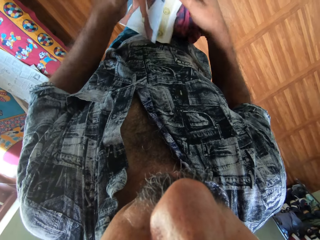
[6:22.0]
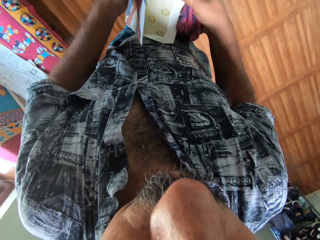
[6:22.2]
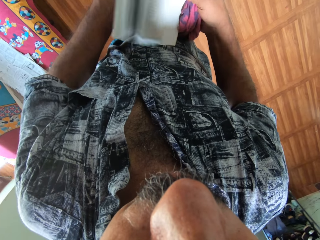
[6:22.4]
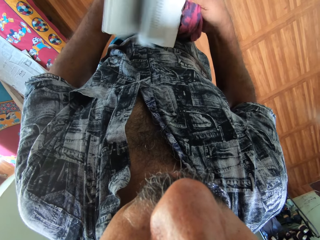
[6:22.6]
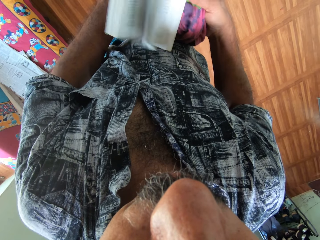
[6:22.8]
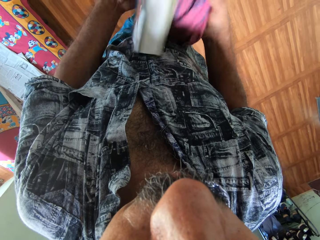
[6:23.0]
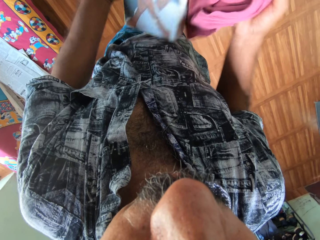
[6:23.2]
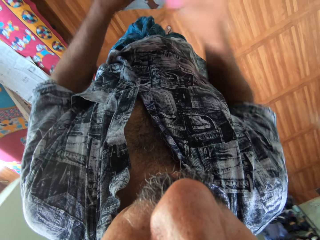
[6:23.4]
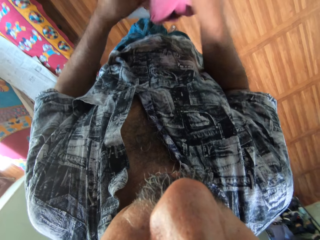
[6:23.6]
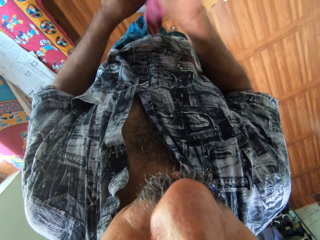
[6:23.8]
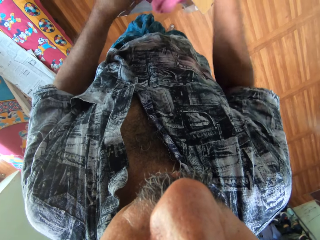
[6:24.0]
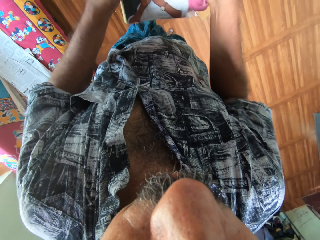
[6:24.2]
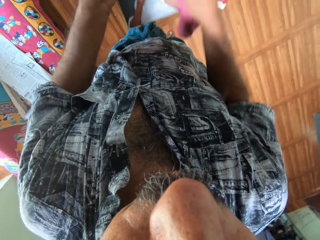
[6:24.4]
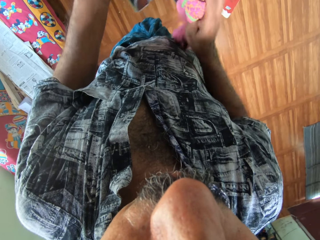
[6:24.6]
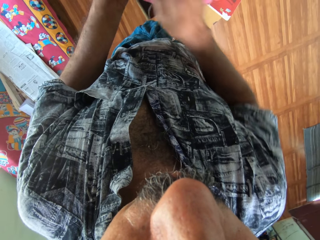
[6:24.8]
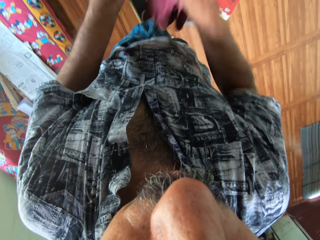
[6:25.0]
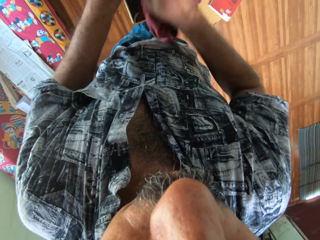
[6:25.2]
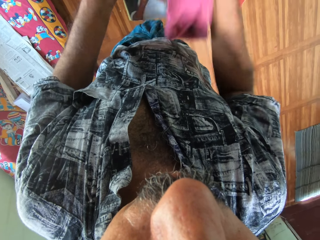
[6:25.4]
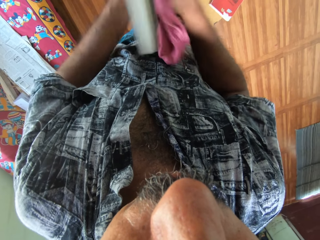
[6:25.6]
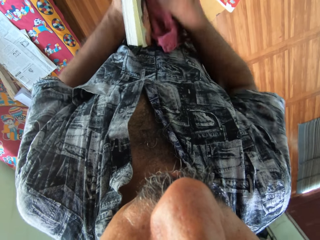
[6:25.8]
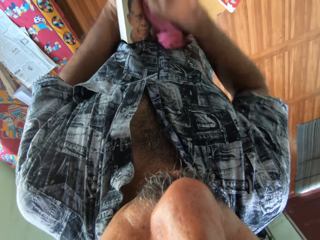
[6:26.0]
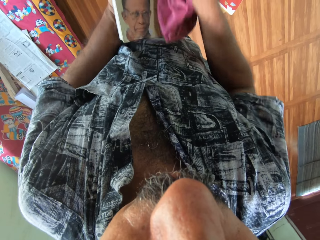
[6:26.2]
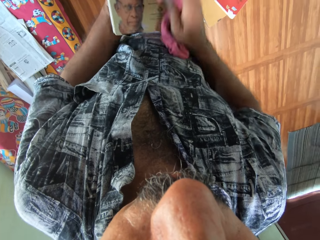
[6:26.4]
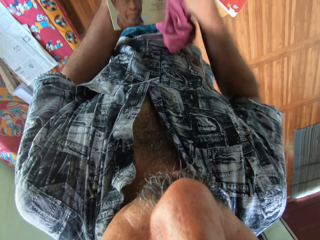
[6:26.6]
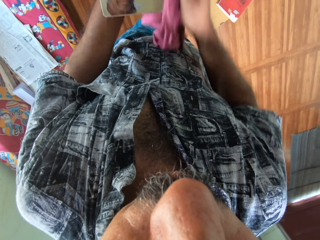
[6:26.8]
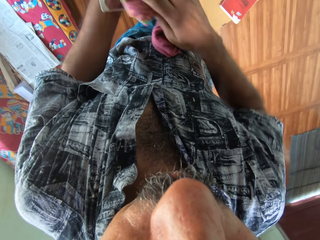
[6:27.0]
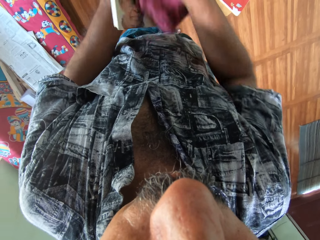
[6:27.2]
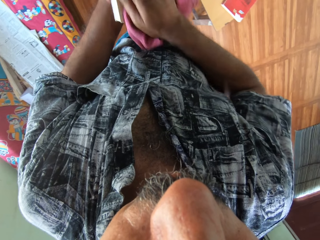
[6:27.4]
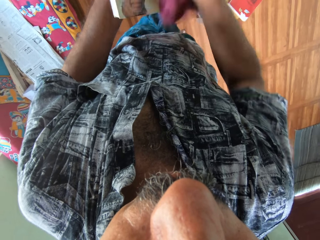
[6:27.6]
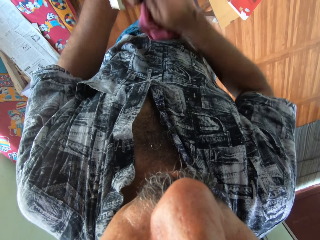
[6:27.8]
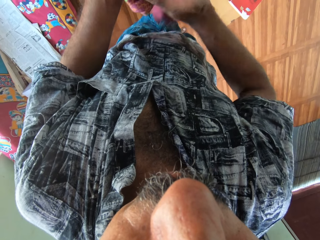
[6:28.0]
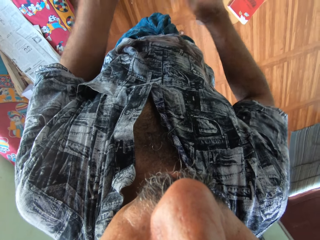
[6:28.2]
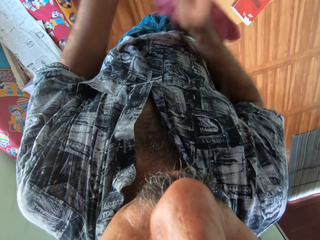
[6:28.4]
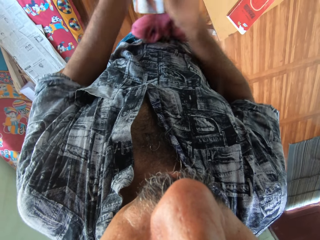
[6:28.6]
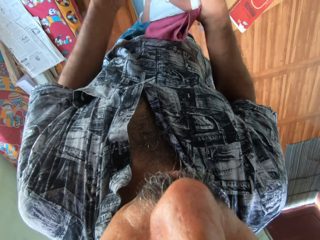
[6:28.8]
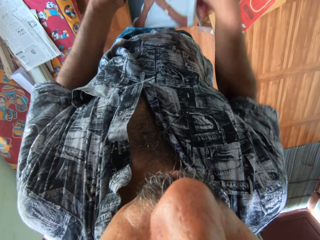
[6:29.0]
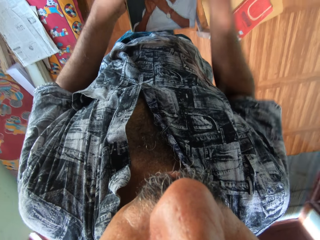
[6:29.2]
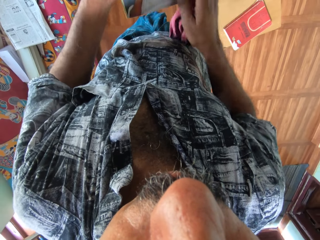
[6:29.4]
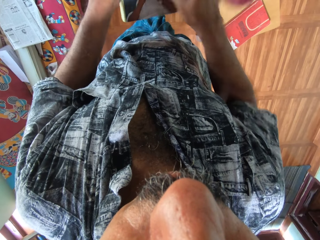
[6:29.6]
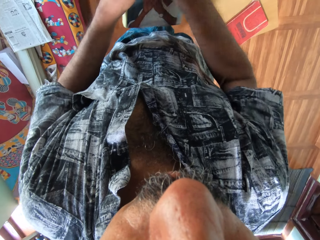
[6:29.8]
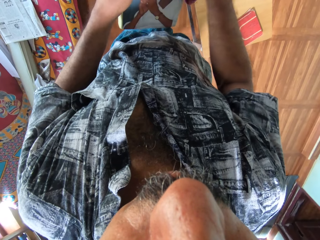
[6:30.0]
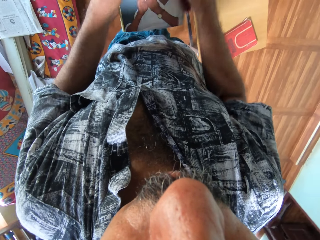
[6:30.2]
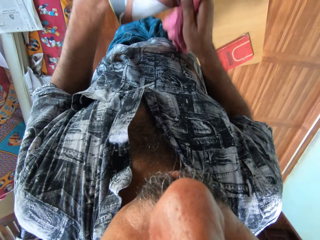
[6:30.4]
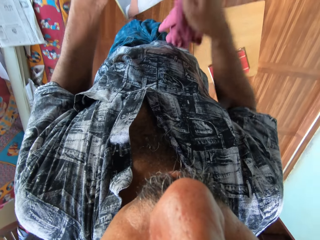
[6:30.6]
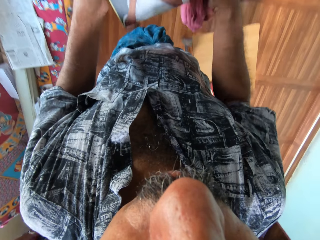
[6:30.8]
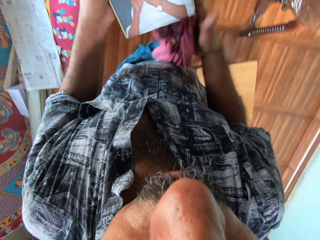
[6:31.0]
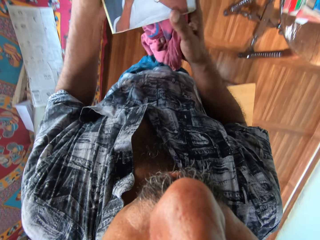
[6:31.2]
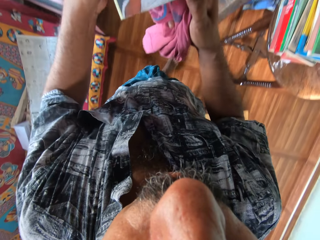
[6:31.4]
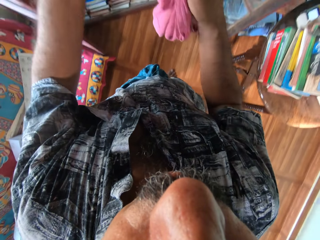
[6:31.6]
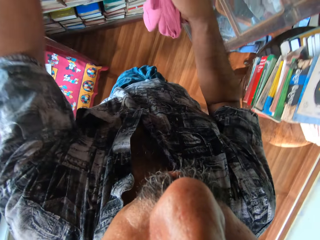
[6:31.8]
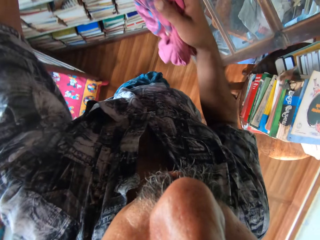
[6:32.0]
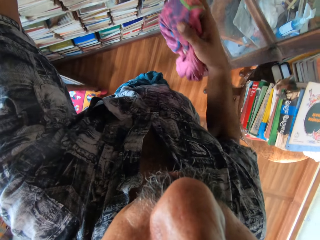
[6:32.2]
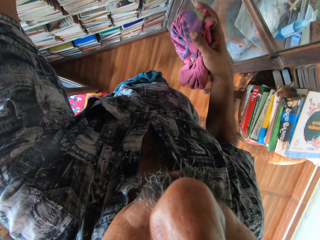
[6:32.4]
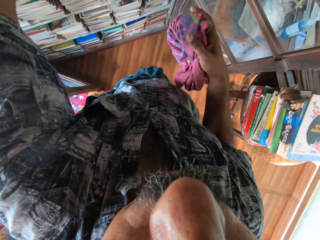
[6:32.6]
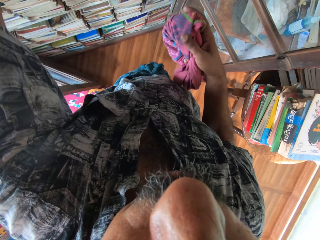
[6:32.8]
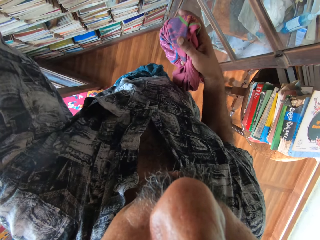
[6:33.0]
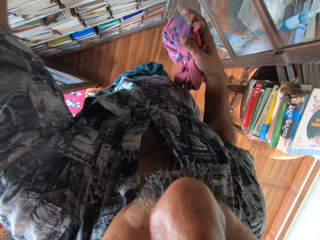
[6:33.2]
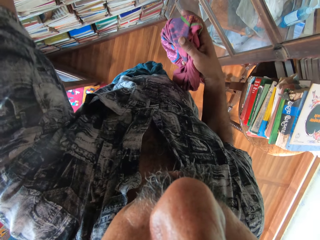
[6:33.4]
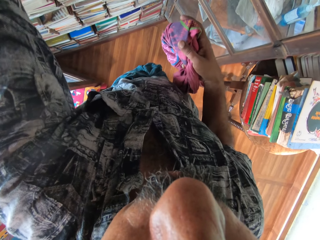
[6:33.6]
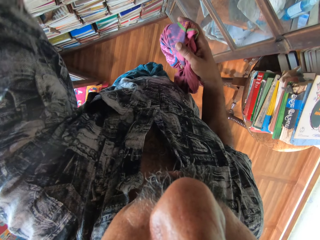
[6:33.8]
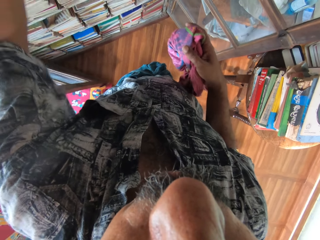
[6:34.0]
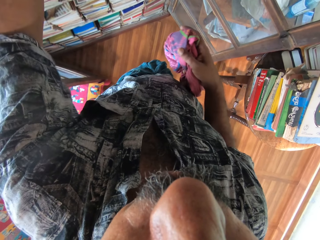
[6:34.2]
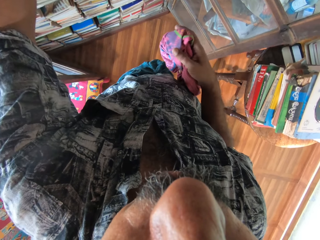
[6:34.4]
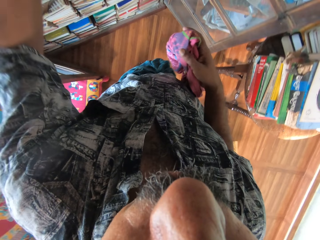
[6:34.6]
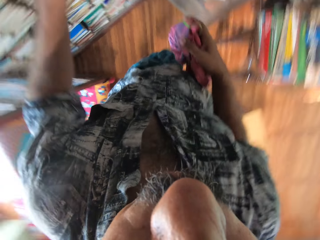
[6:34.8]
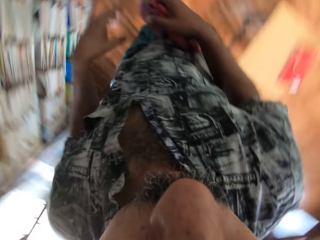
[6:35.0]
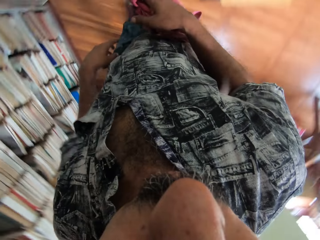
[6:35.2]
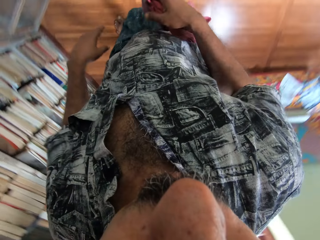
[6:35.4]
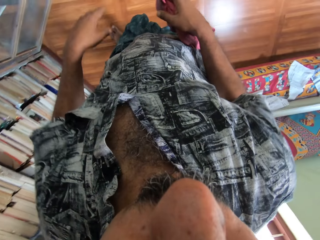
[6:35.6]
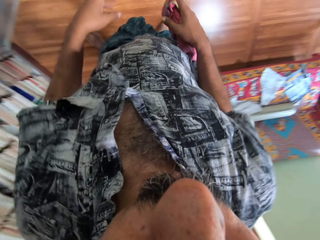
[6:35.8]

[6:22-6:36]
The camera wearer cleans the book with the cloth in his right hand. He puts the book in the bookshelf with his left hand.

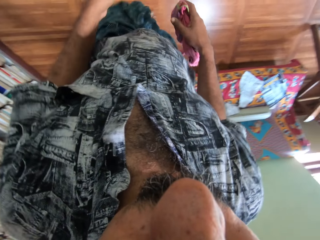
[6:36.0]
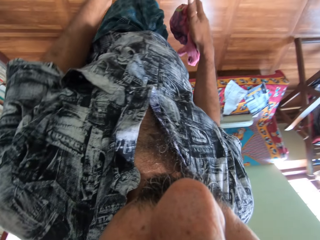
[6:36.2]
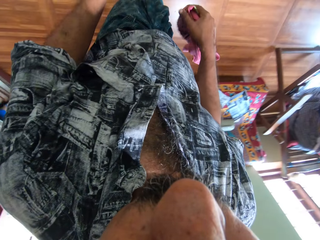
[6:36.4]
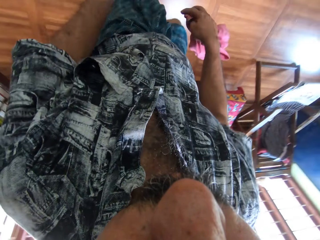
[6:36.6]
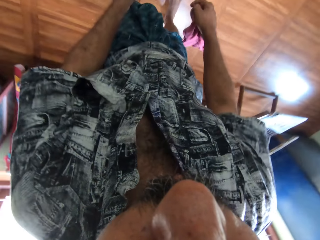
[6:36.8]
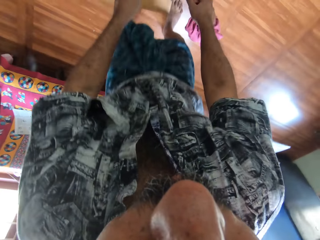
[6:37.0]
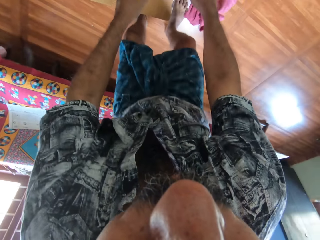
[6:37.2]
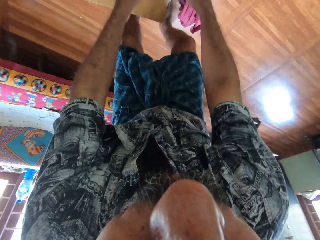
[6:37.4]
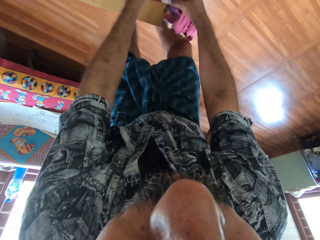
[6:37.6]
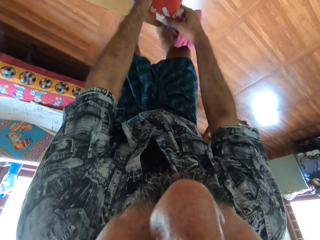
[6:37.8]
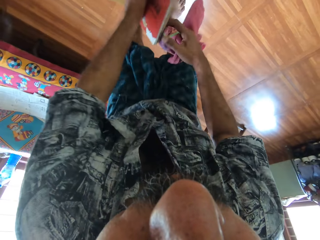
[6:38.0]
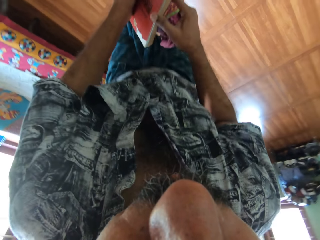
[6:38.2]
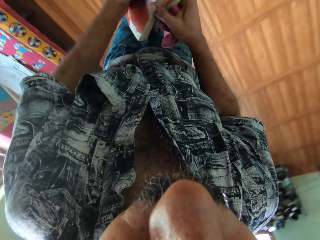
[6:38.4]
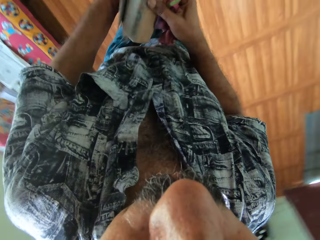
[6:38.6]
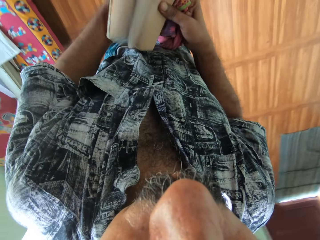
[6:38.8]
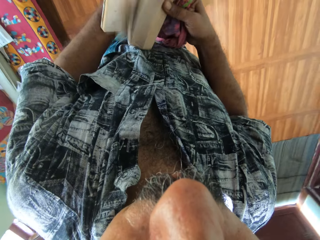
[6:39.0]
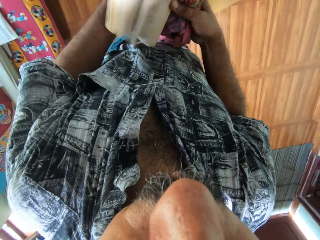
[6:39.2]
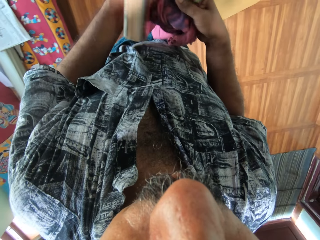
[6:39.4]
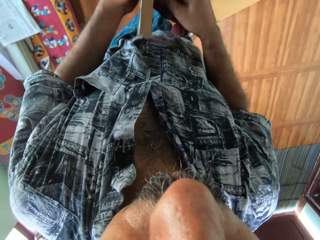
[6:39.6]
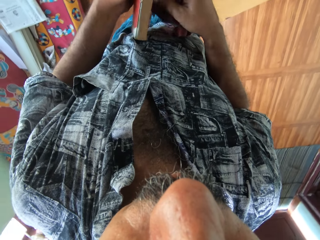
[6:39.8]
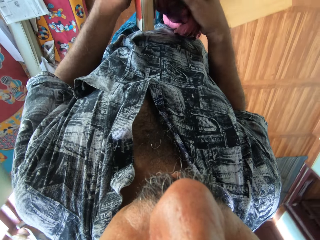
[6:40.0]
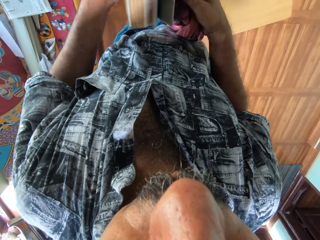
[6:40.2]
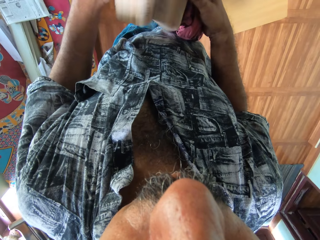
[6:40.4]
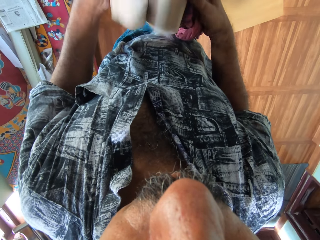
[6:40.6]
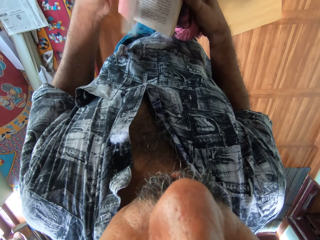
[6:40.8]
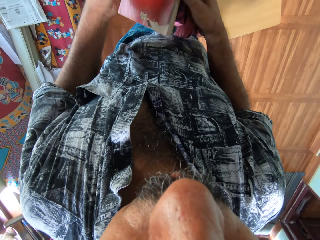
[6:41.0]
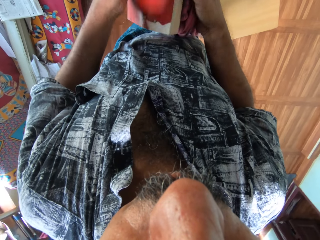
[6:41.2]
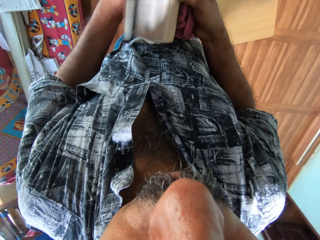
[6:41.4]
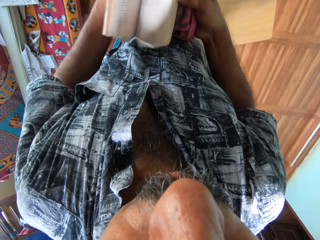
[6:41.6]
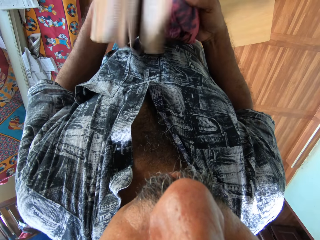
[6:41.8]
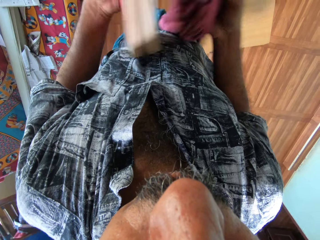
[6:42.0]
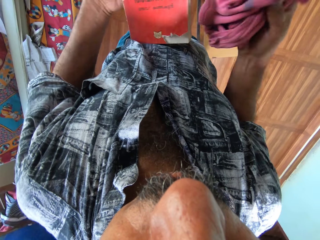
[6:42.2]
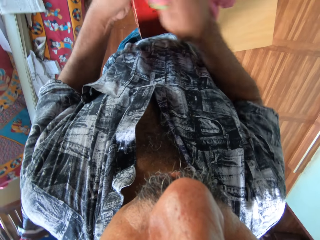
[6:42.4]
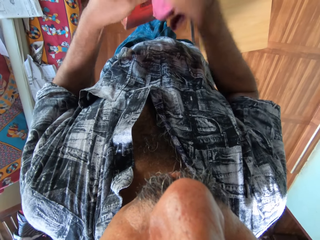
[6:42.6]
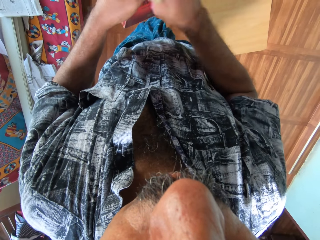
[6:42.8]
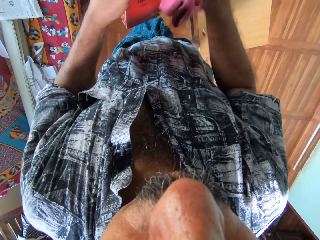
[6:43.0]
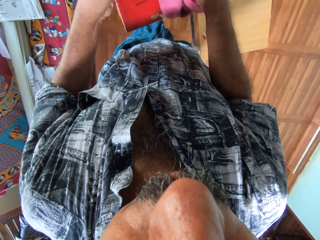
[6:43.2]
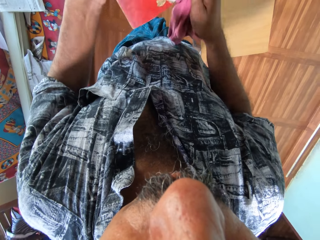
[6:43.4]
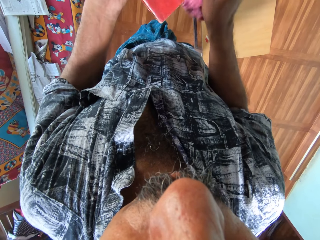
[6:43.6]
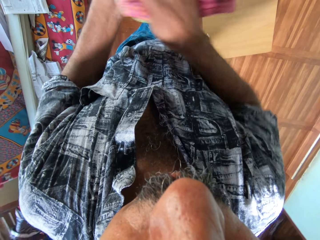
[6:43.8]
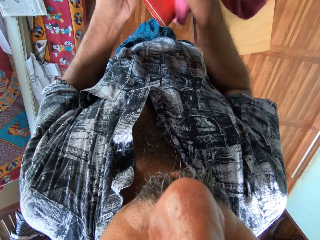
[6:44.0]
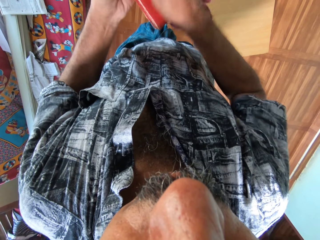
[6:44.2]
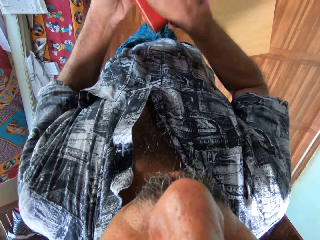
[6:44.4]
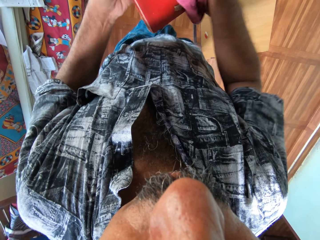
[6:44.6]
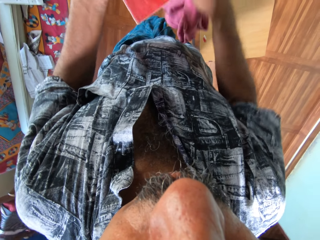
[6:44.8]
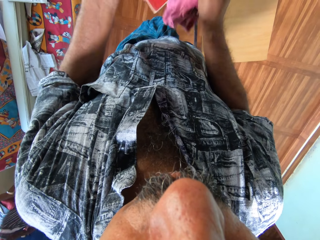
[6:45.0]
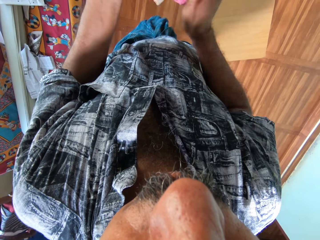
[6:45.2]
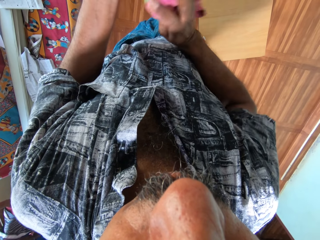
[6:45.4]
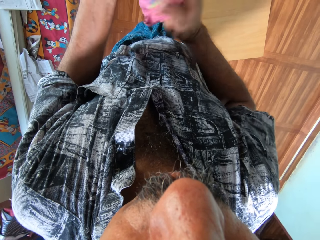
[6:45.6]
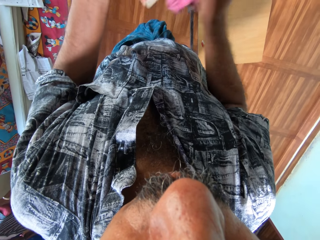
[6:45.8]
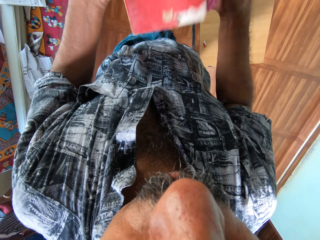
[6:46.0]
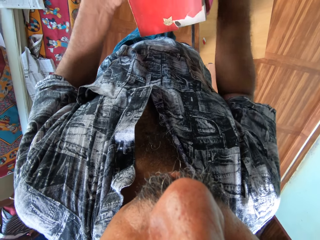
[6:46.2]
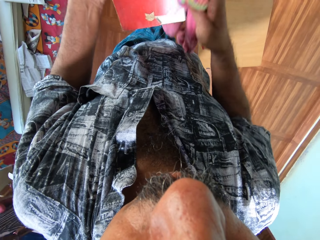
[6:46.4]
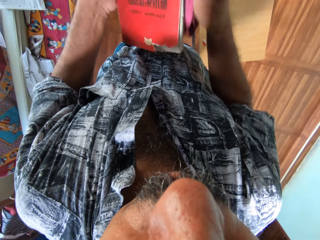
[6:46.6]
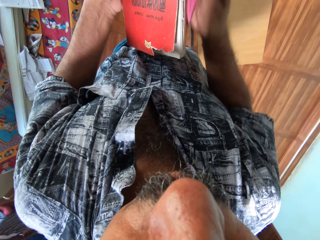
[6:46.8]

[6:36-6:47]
The camera wearer picks a book from the top of a box with both hands. He flips through the pages of the book with his hands. He opens the book. He cleans the book with the cloth in his right hand.
